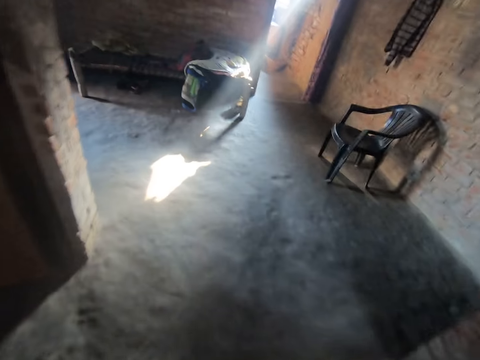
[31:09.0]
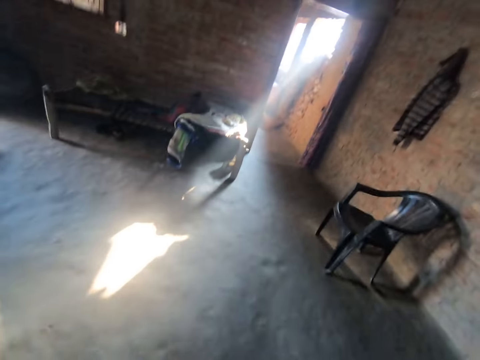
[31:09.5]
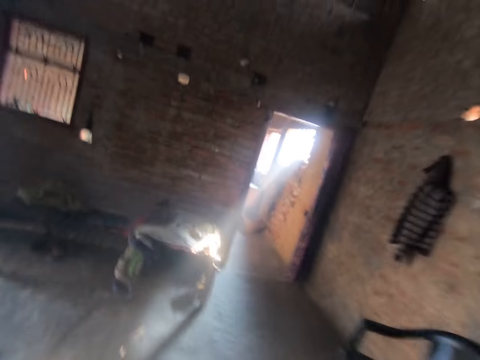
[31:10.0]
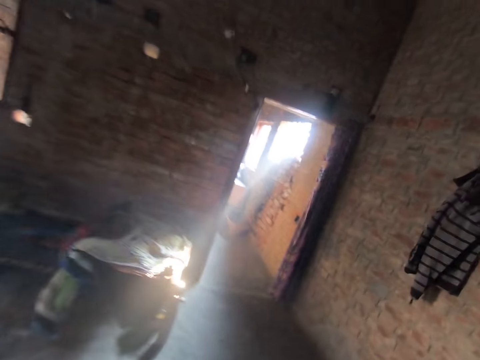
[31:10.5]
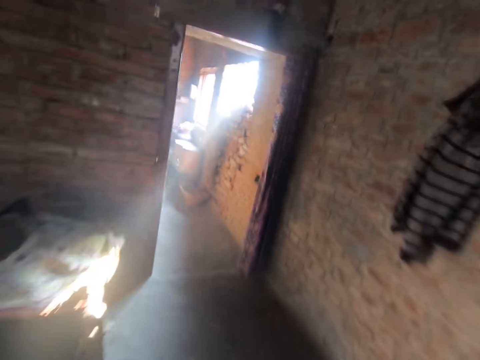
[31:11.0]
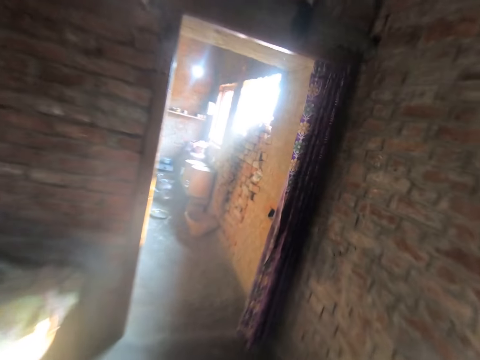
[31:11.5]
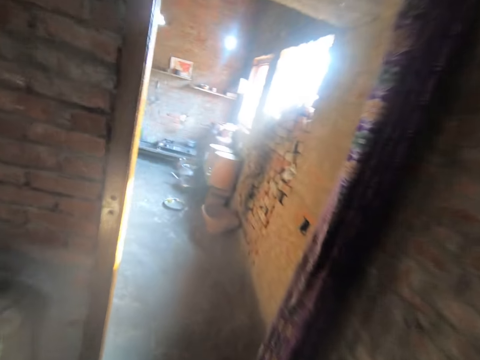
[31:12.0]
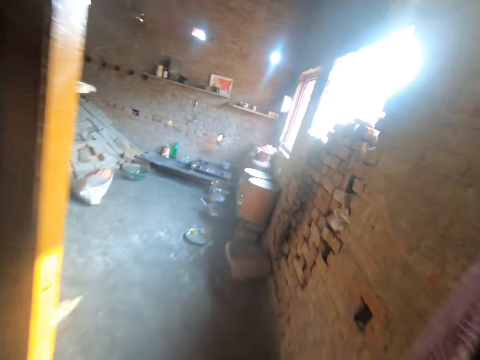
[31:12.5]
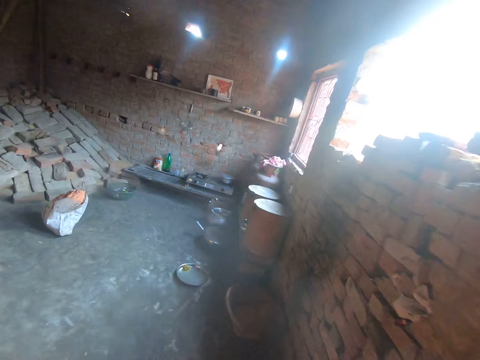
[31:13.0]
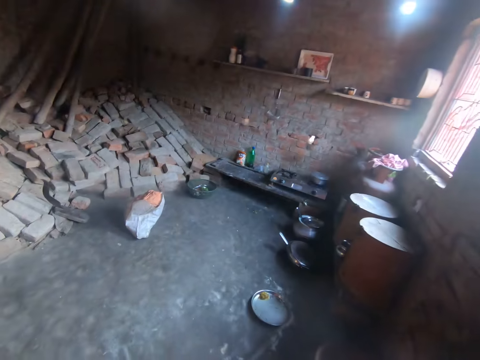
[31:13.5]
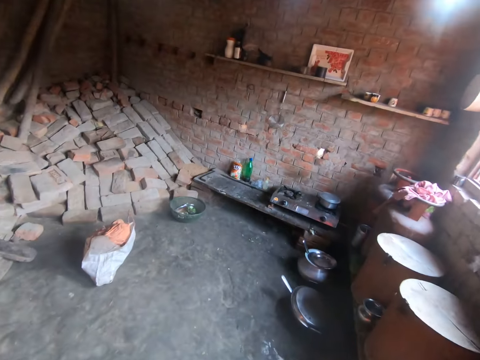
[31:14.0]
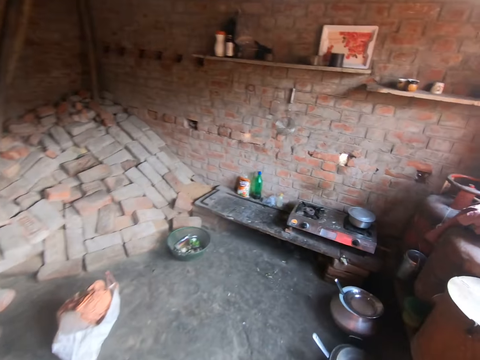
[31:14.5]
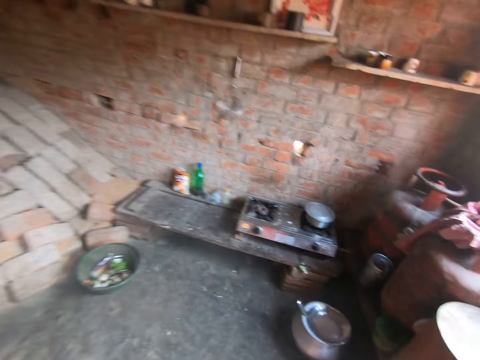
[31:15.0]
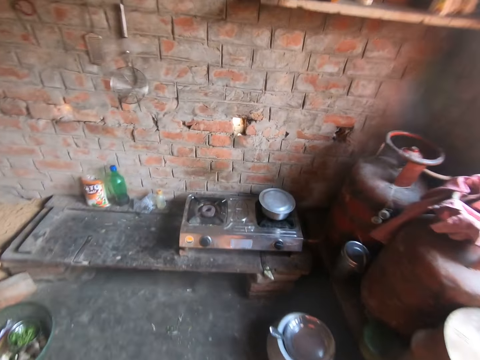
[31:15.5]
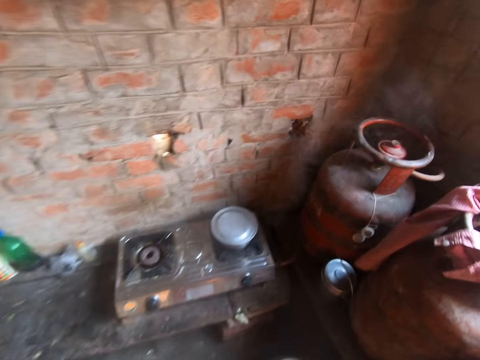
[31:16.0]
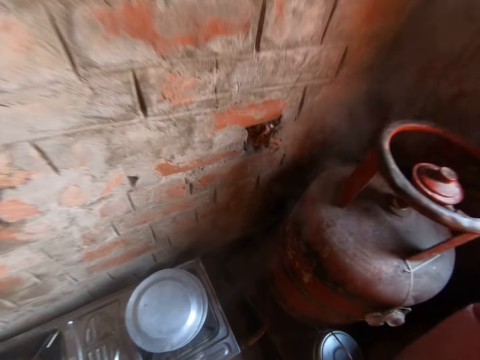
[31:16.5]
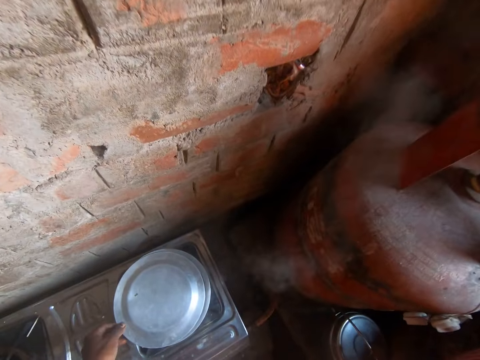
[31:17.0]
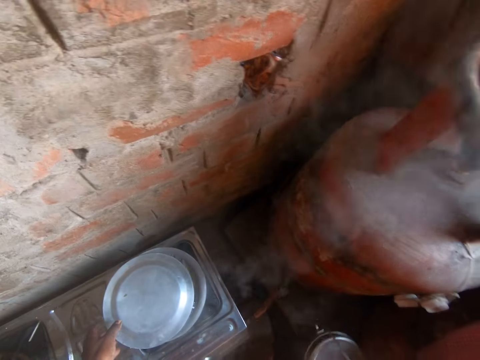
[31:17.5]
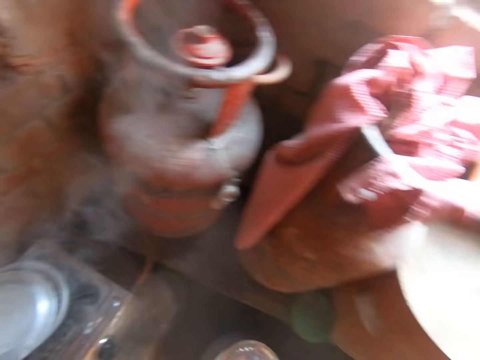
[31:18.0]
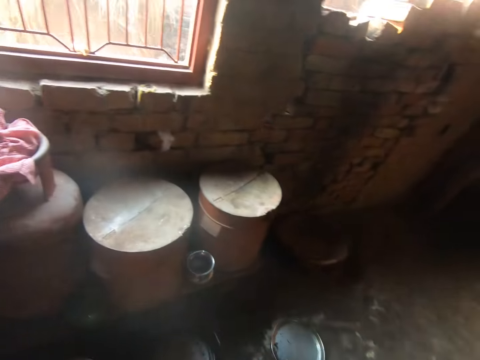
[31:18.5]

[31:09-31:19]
The camera wearer walks towards the kitchen door. She enters the kitchen section. She opens the lid of the pot on the cooking gas with her left hand. She picks up a steel flask on the ground with her right hand.

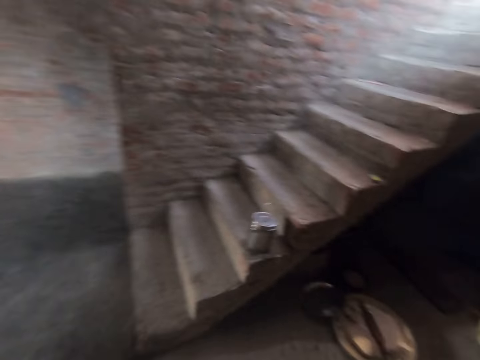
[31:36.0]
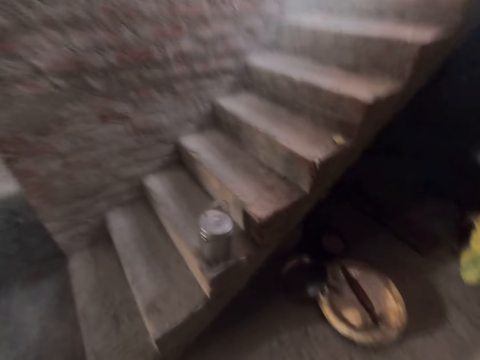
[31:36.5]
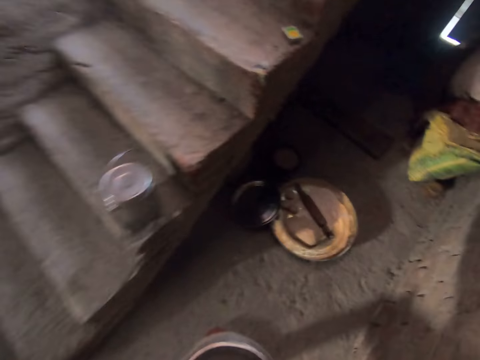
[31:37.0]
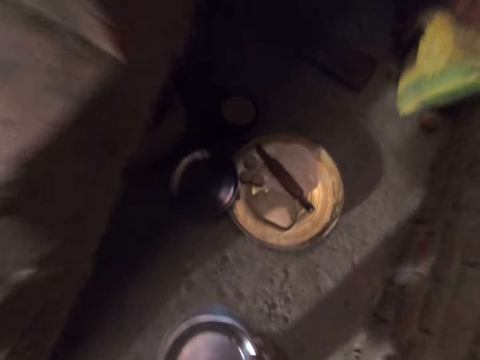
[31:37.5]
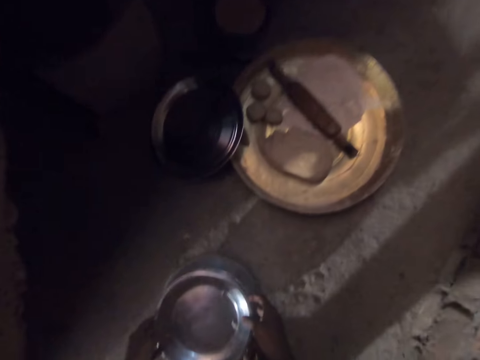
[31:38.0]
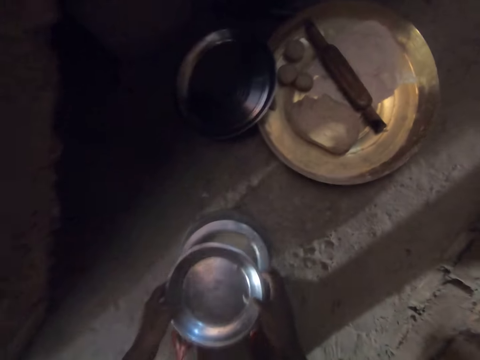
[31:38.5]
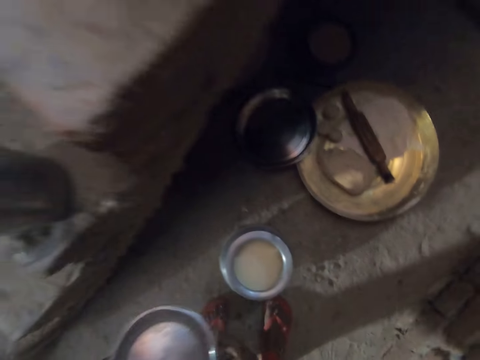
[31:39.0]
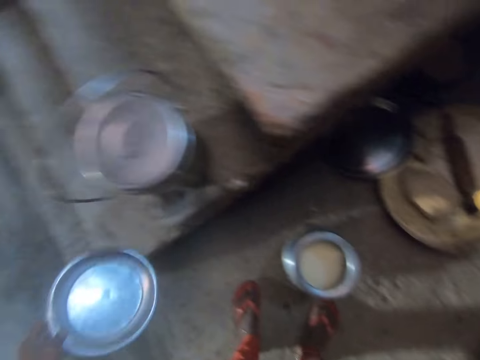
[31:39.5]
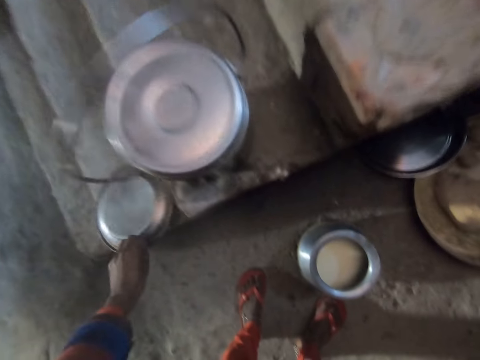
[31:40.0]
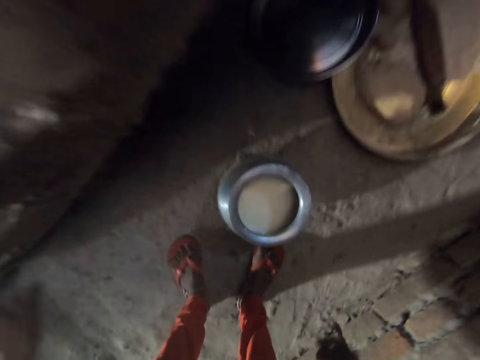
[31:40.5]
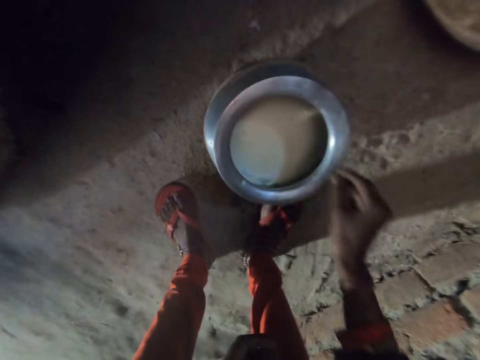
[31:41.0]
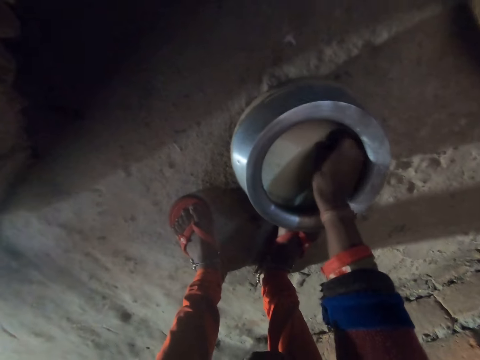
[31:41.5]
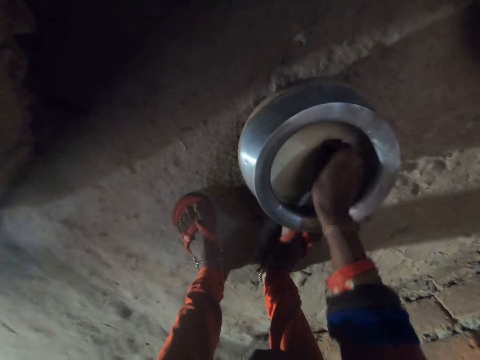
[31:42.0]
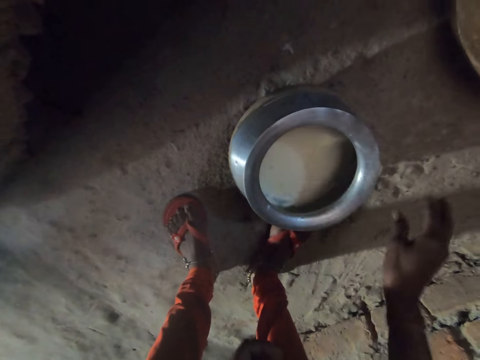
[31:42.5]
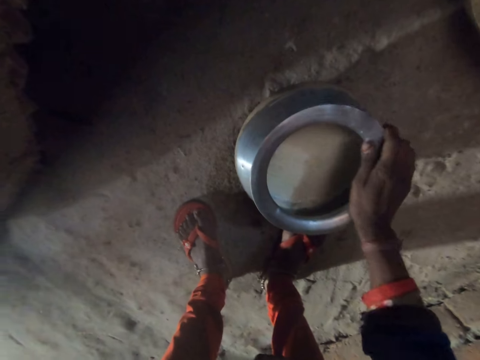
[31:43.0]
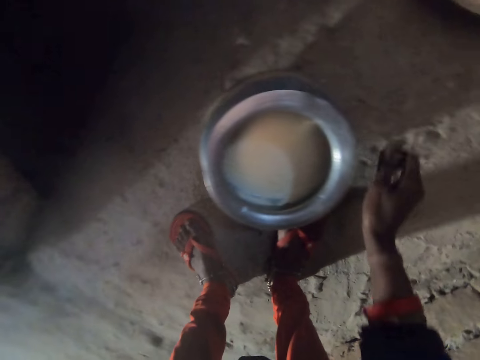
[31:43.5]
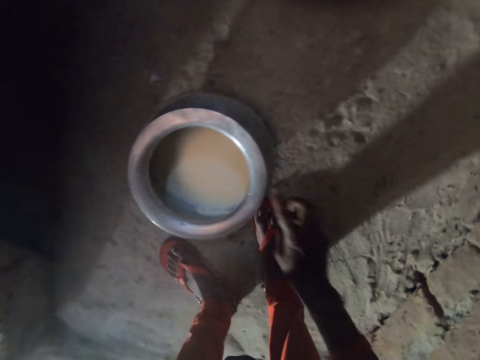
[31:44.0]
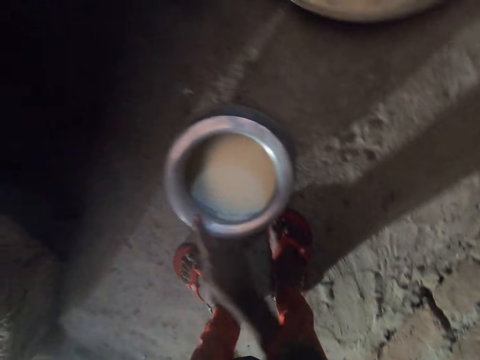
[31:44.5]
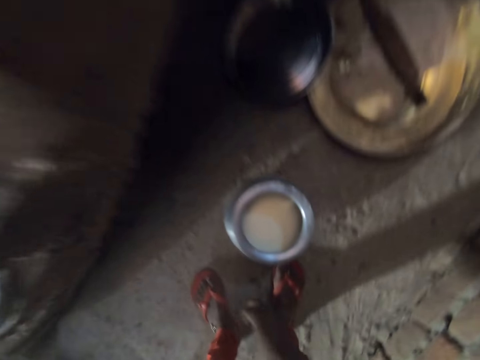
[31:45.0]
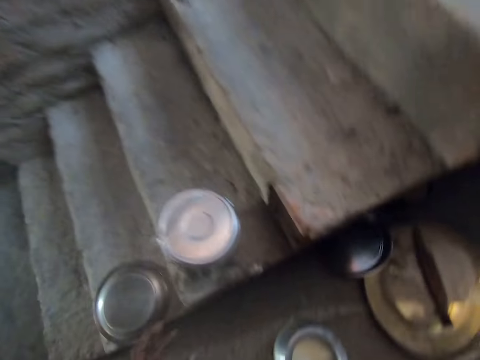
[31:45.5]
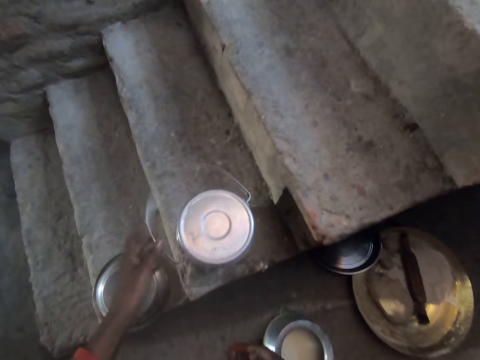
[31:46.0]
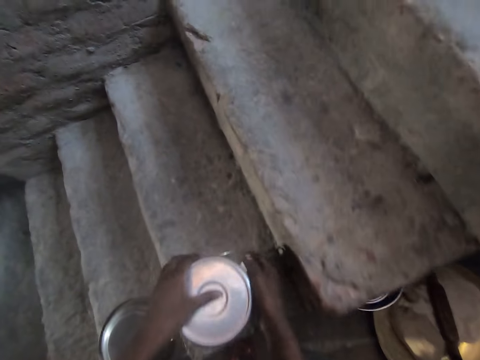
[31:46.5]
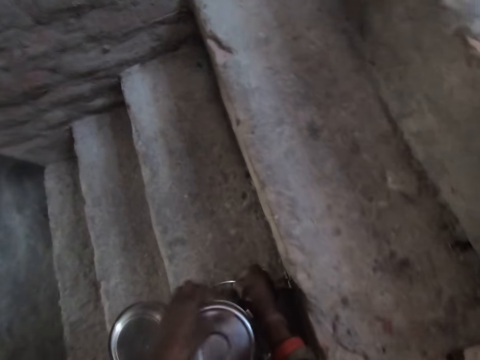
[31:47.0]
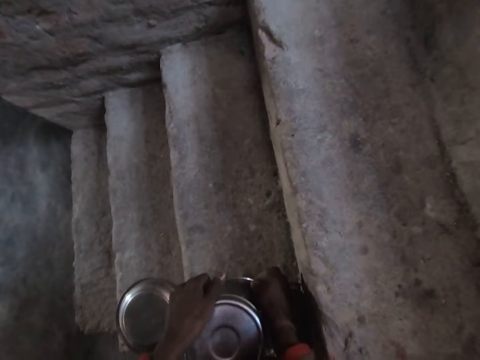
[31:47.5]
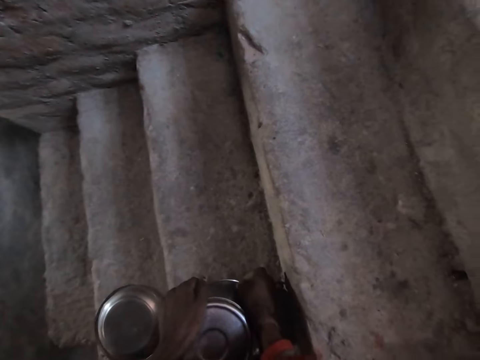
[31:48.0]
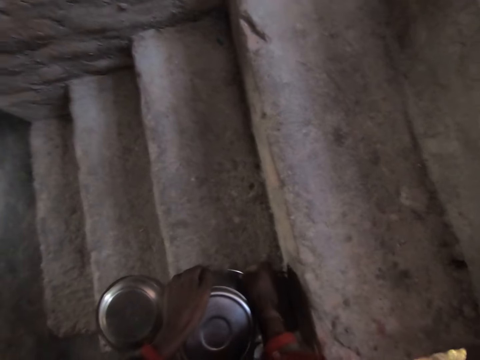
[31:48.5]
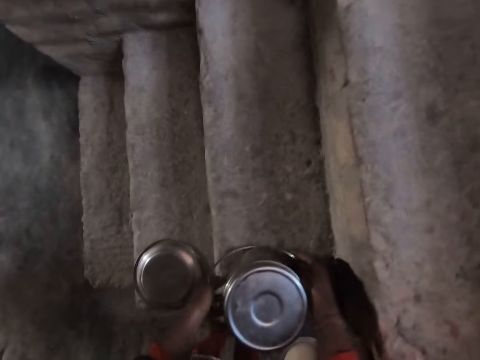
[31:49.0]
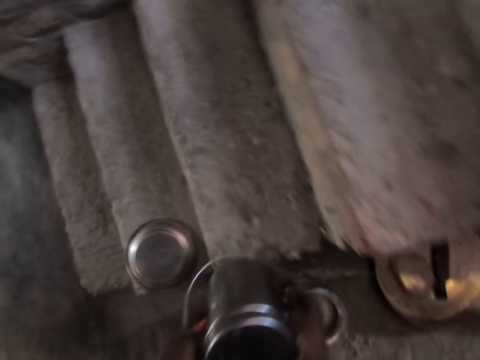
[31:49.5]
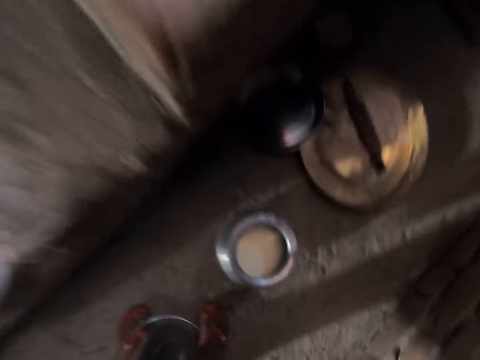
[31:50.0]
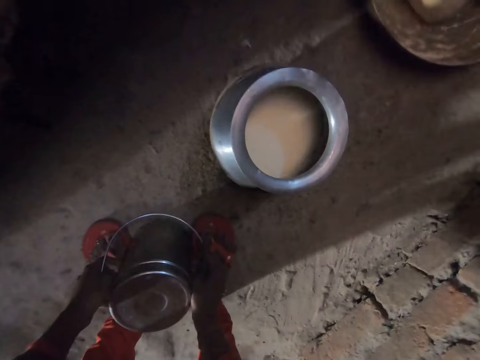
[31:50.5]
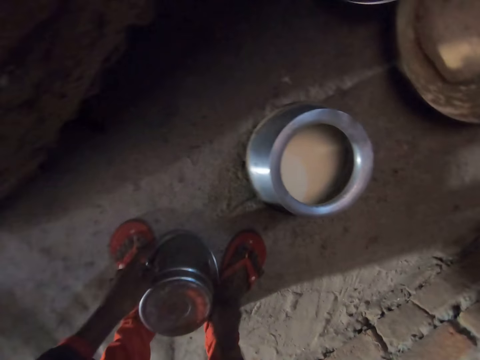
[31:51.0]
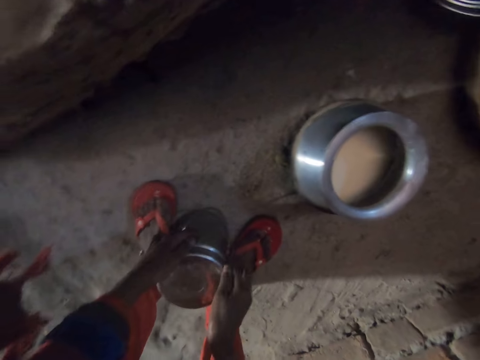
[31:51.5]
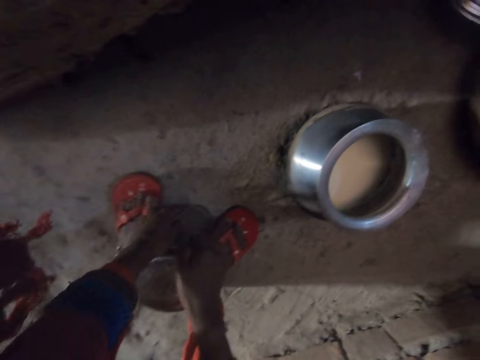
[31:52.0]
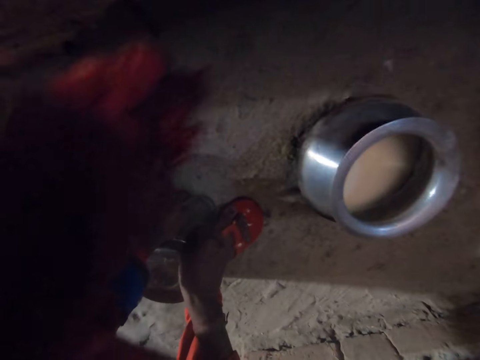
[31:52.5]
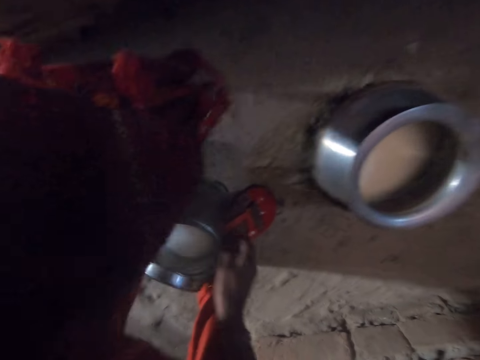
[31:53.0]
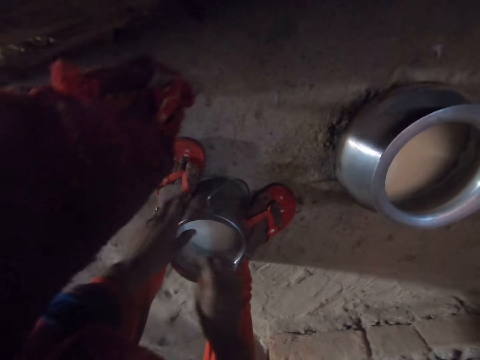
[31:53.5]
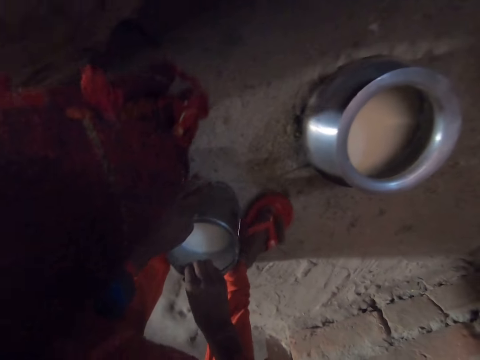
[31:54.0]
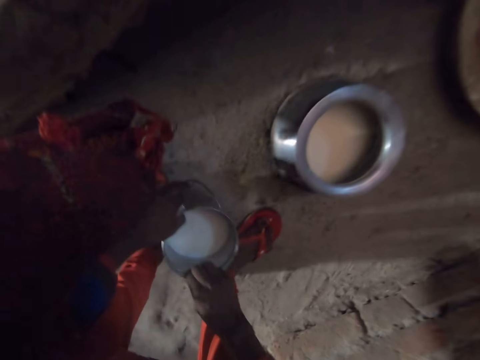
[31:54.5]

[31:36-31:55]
The camera wearer walks. They put a metal pot down. They open the pot. They pick up a cover lid. They put the cover lid on the stairs. They sing. They pick waste from the metal pot. They touch the pot. They open the pot. They pick up a metal bucket. They sing. They touch the pot. They open the metal bucket.
